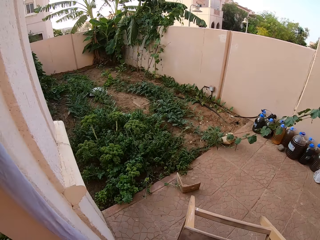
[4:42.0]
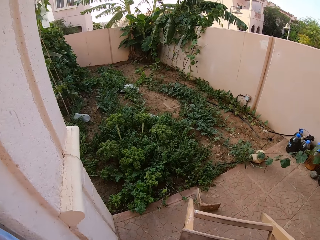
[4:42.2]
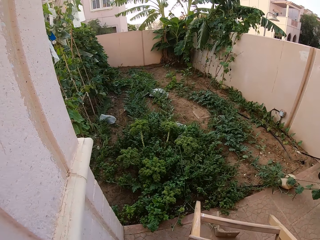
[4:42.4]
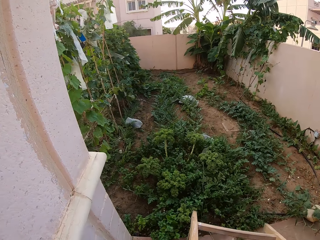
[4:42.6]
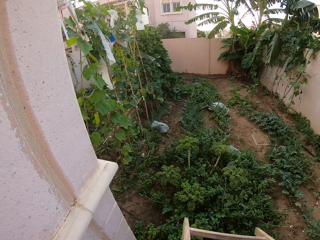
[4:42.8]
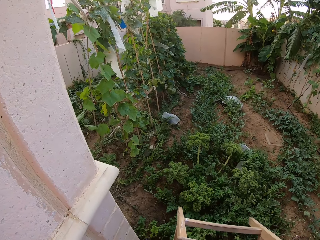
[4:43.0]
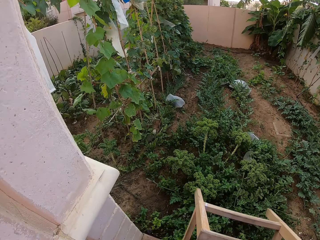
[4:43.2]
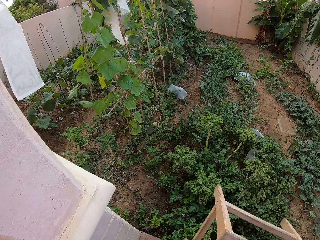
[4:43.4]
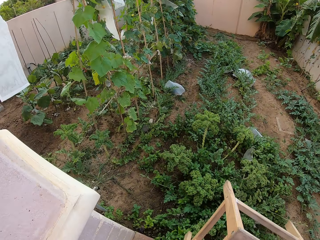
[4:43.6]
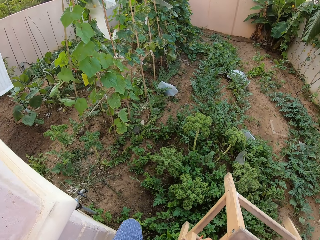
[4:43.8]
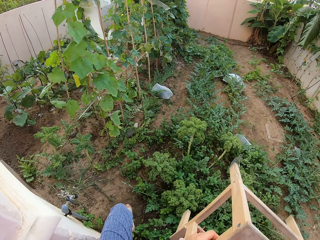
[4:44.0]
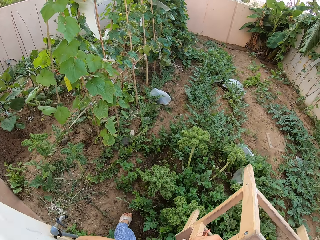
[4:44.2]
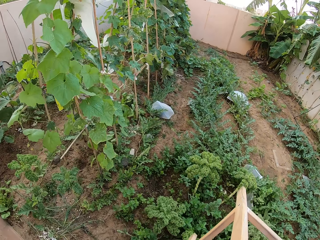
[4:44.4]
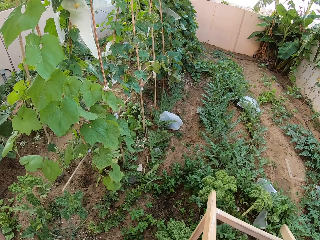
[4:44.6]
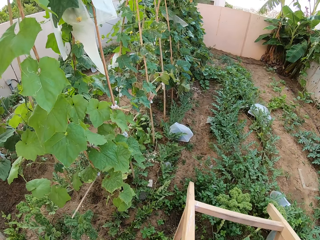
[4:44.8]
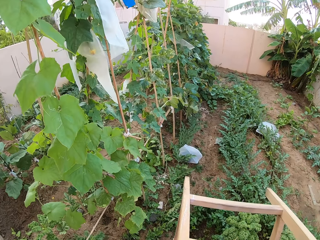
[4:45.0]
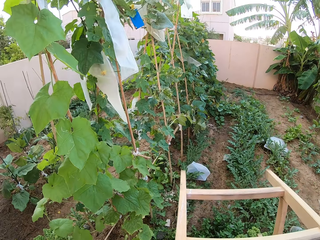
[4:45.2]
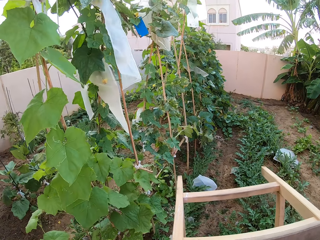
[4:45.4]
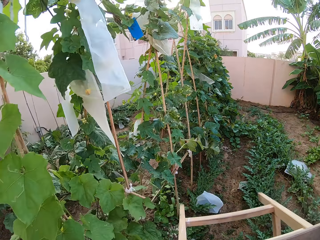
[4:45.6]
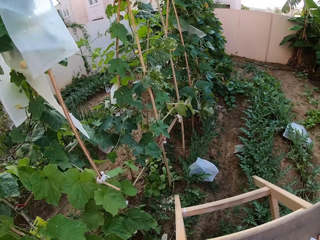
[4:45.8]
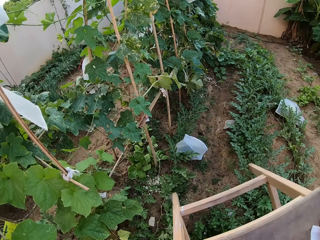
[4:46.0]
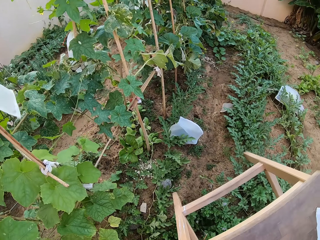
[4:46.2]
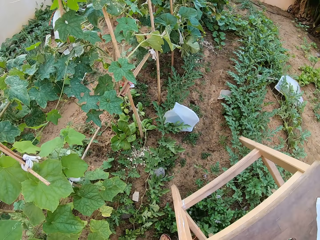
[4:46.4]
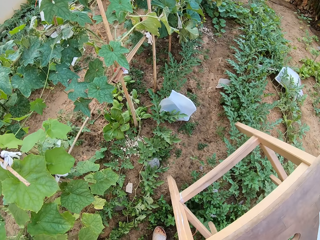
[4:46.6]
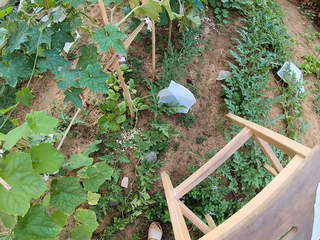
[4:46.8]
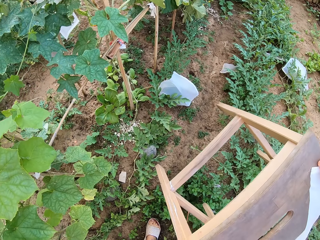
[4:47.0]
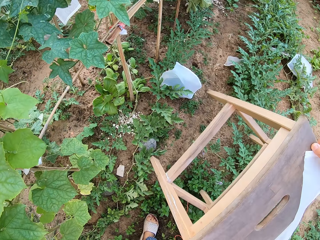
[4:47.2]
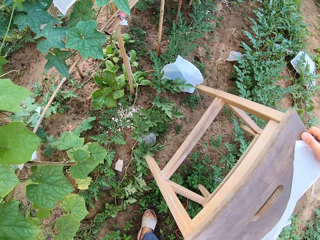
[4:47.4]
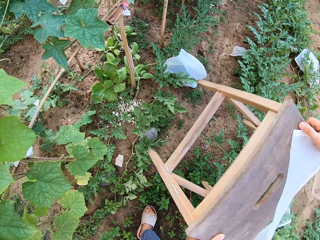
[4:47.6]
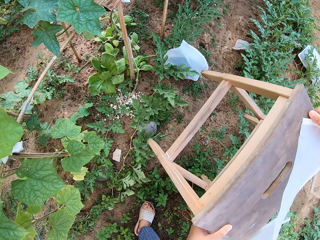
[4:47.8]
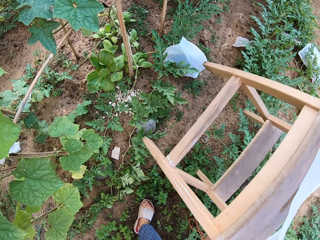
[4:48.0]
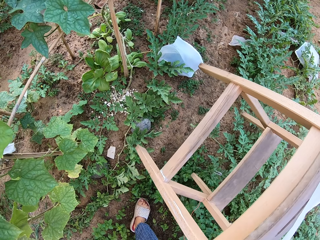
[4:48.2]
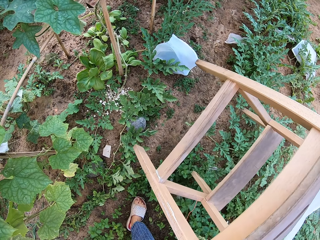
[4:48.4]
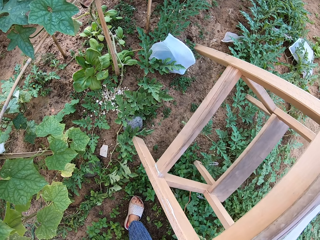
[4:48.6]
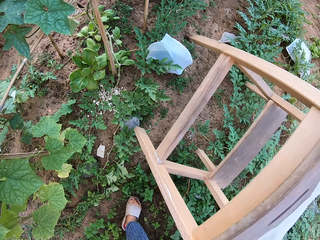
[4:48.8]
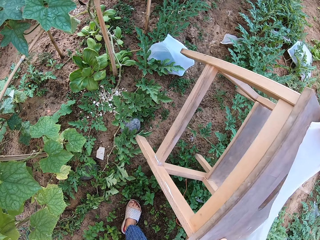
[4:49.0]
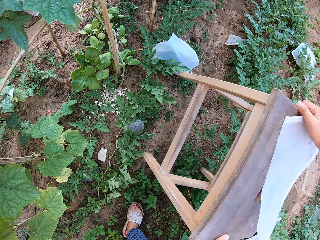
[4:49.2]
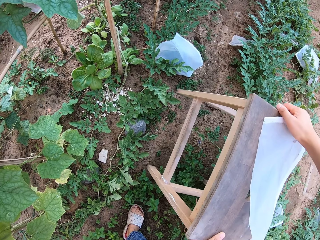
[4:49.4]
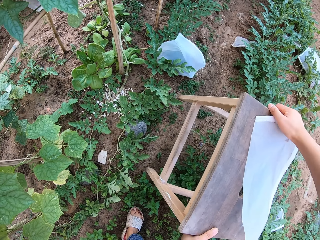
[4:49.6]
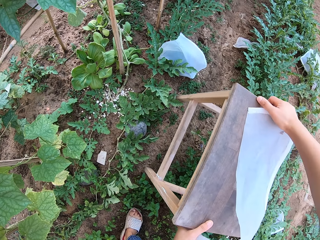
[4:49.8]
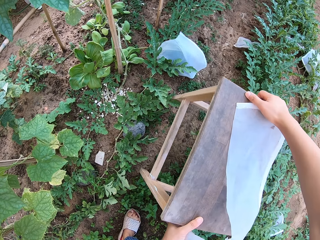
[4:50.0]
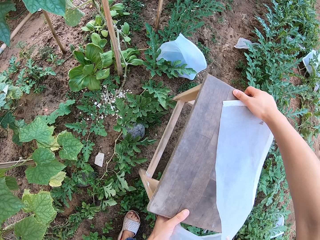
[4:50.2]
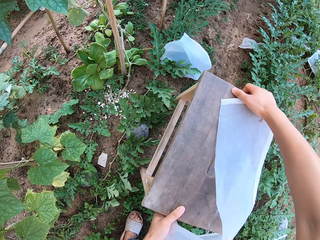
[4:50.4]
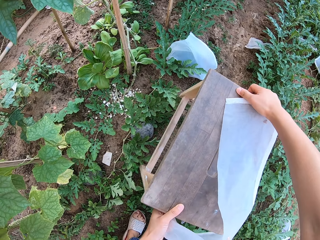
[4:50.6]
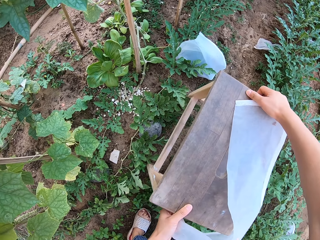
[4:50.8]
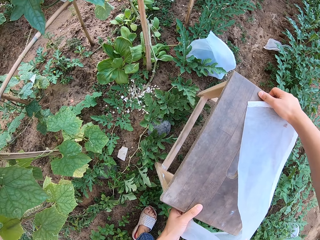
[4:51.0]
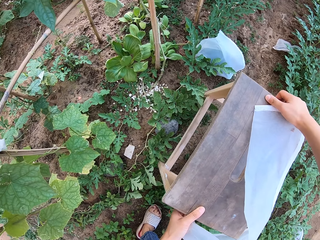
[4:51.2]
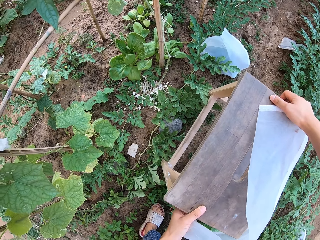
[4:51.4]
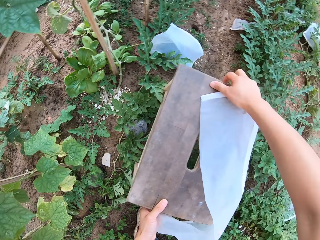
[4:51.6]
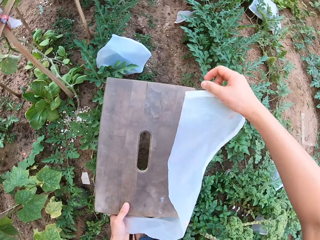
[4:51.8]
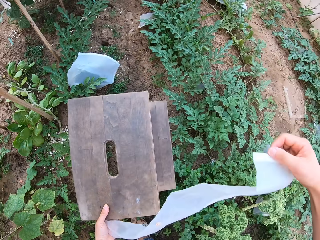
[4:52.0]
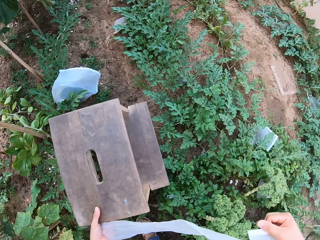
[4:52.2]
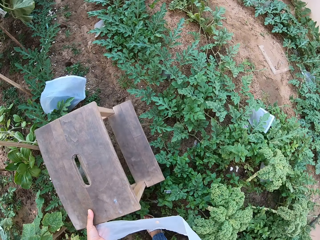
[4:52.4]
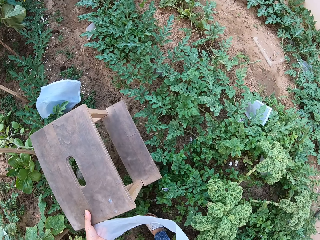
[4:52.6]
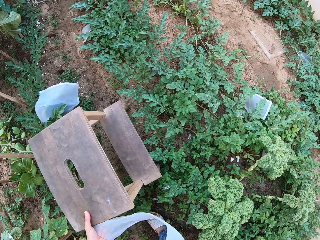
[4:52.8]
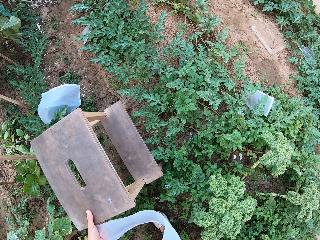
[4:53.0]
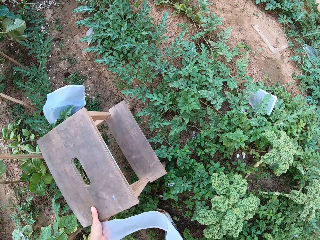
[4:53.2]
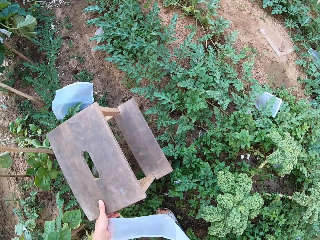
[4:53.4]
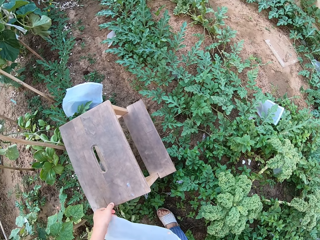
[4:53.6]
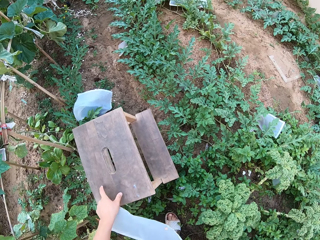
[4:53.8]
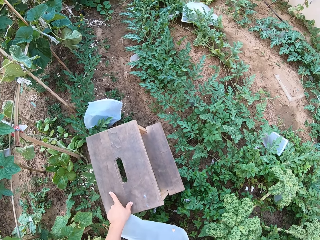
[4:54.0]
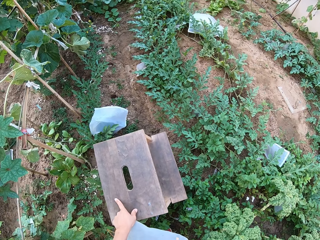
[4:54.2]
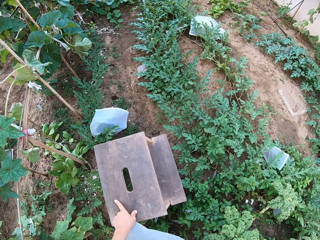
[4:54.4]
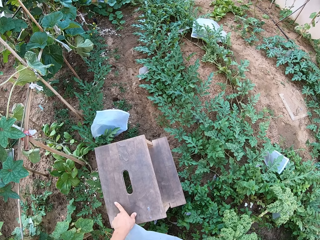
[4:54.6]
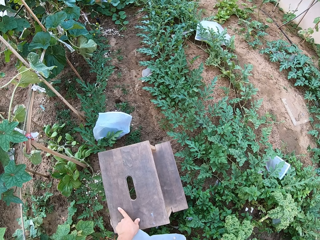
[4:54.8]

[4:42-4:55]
The camera wearer walks around the ridged gourd plant garden. They situate the wooden stool on the ground. They look around.

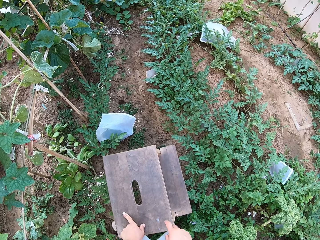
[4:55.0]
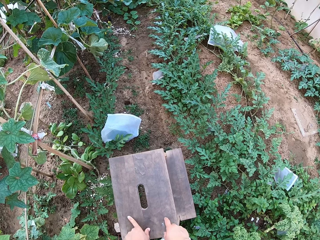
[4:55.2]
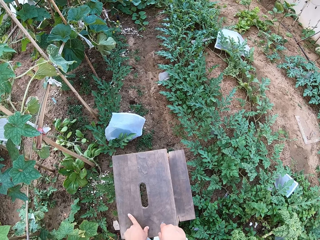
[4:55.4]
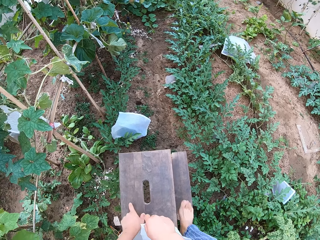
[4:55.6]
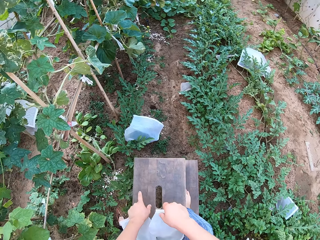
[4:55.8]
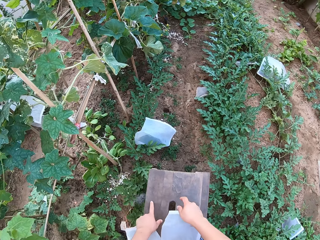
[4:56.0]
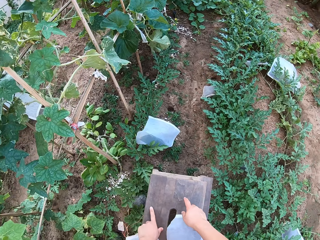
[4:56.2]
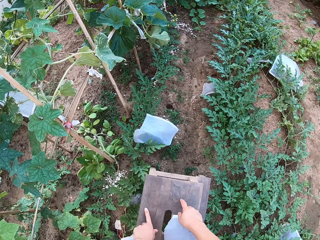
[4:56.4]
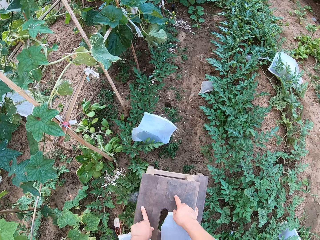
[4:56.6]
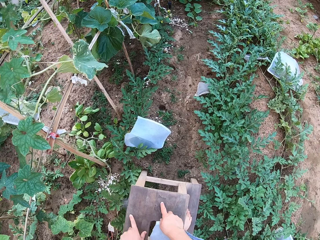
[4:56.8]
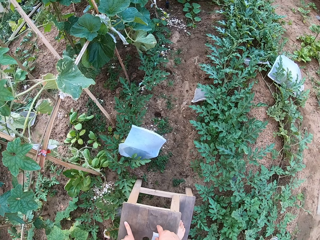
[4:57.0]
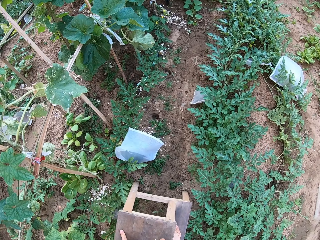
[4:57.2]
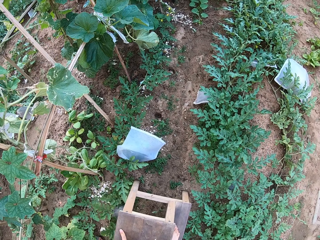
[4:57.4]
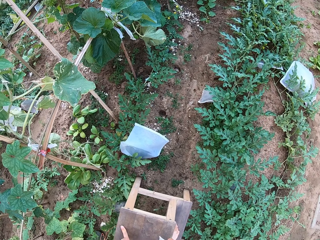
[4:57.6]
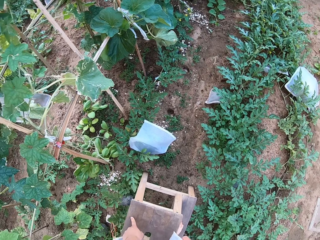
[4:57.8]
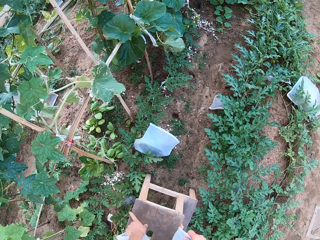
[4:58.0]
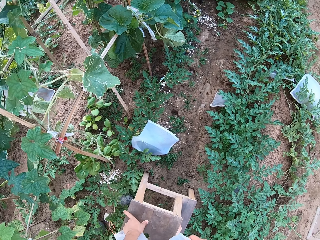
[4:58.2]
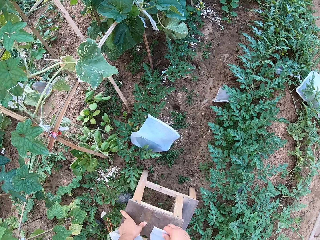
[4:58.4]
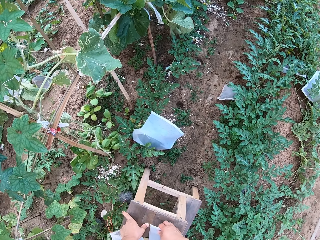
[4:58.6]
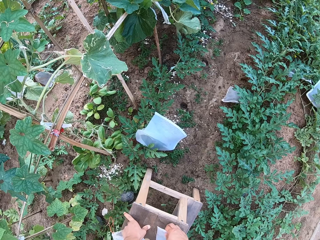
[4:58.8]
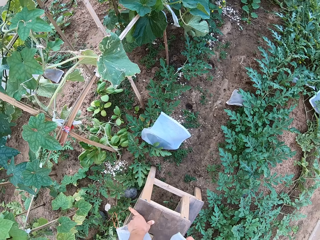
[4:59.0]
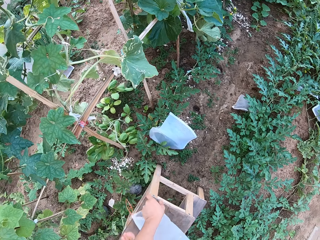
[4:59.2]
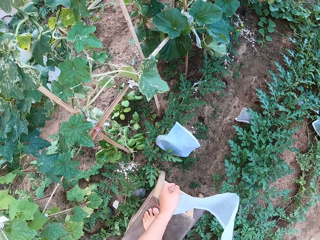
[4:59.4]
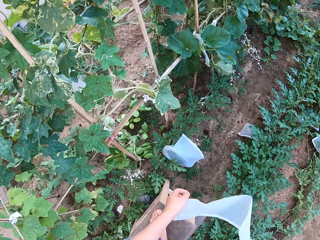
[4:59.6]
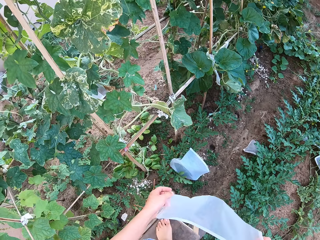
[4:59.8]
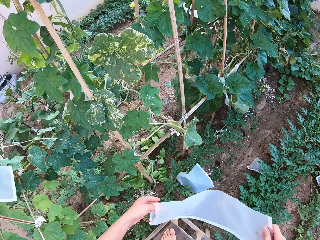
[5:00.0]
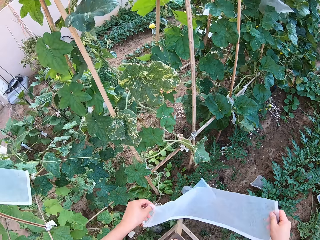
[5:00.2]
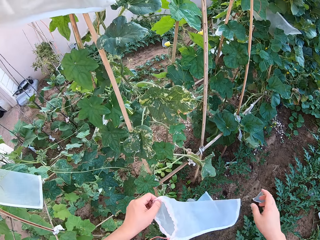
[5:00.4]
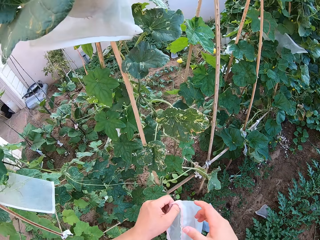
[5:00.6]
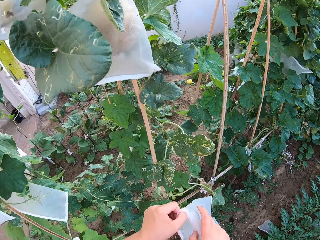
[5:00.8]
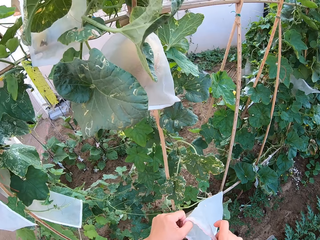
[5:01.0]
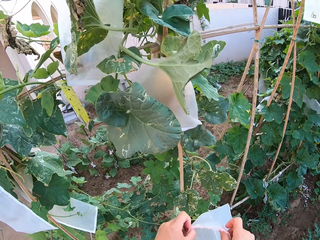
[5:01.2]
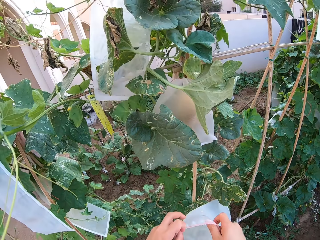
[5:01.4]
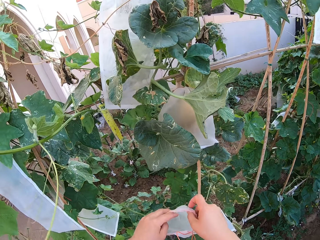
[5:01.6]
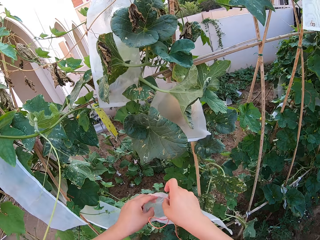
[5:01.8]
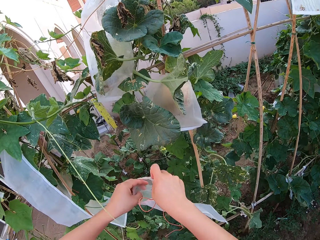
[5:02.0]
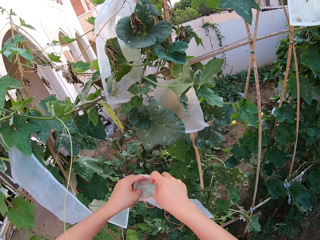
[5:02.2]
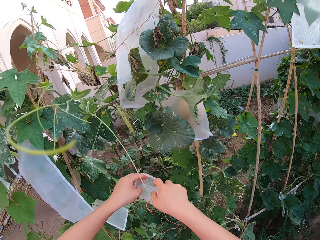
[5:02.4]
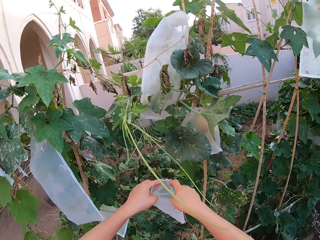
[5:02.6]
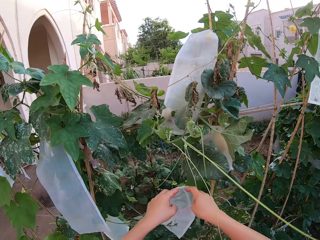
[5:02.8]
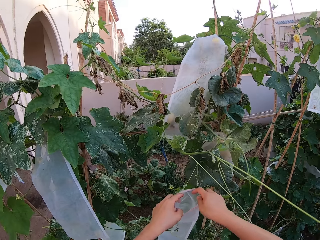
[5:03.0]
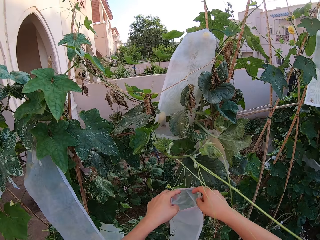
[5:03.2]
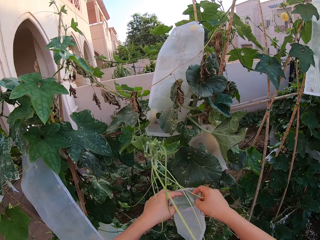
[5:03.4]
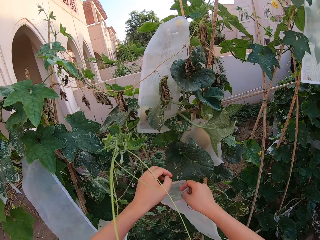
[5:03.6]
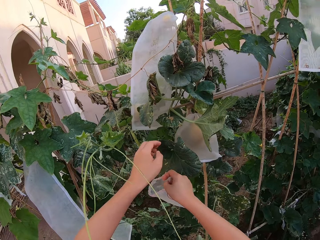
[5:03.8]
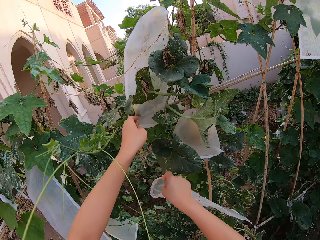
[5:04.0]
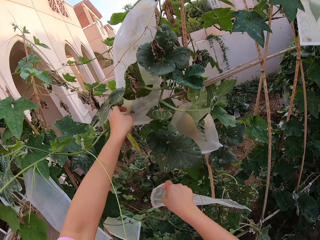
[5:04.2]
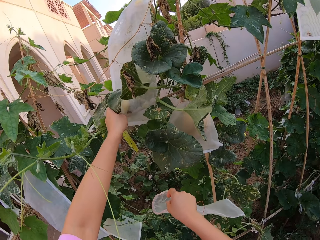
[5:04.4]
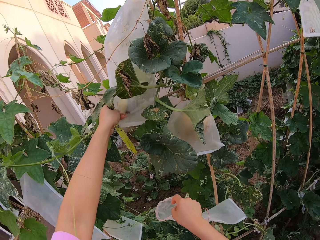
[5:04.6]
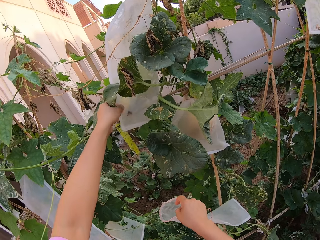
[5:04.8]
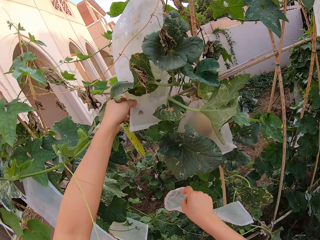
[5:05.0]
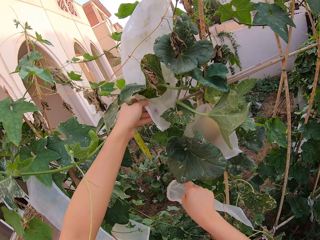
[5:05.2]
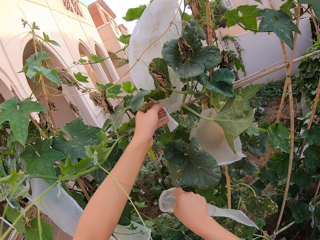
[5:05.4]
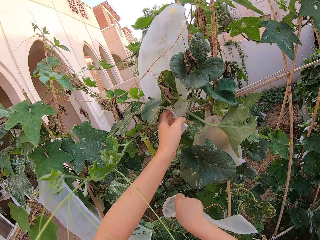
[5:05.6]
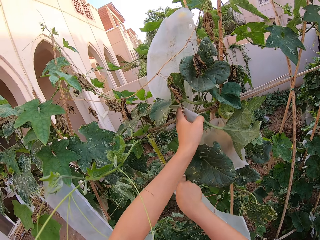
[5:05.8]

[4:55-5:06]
The camera wearer mounts on the wooden stool.
